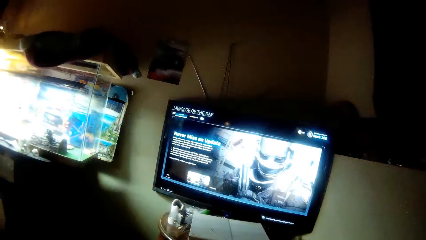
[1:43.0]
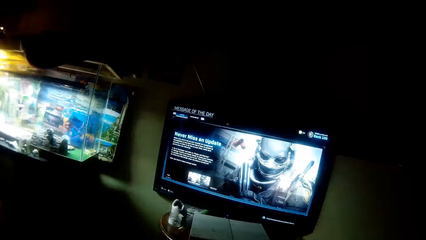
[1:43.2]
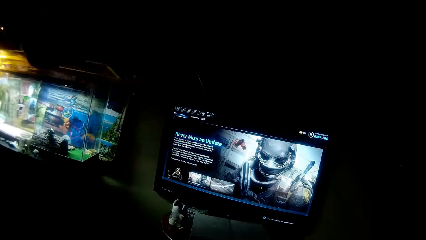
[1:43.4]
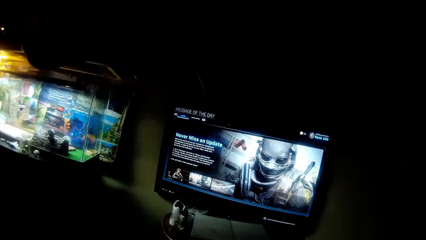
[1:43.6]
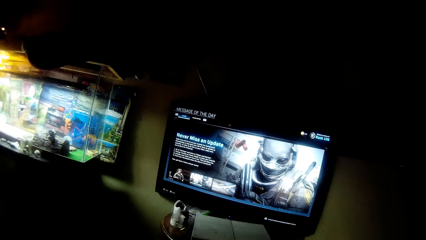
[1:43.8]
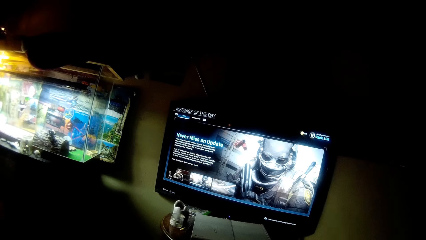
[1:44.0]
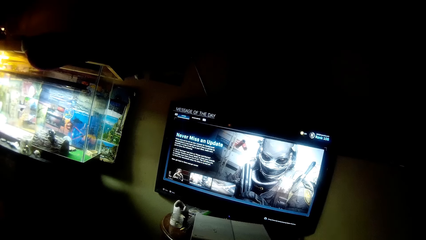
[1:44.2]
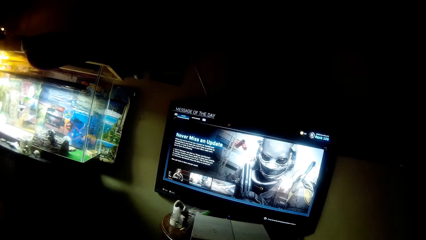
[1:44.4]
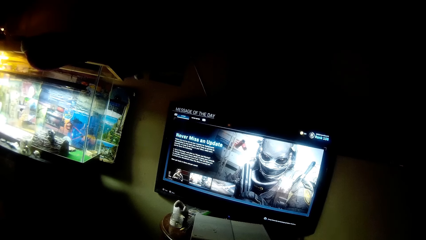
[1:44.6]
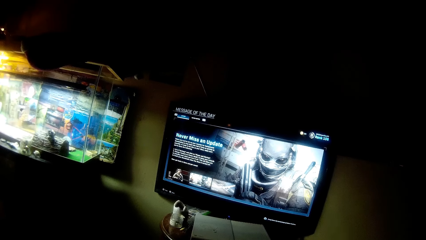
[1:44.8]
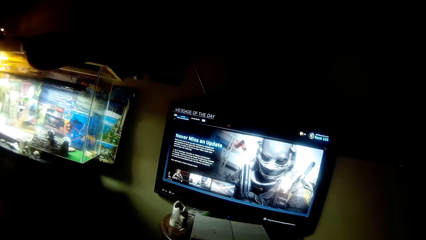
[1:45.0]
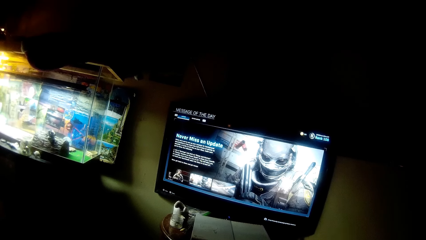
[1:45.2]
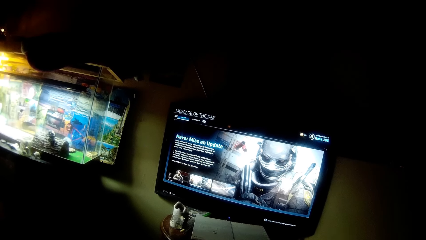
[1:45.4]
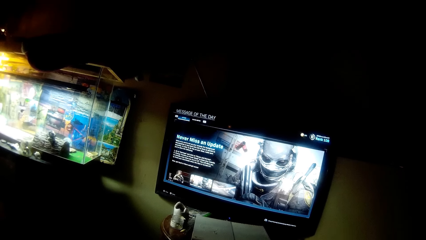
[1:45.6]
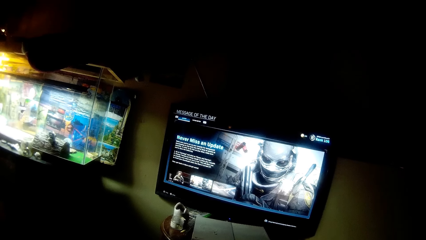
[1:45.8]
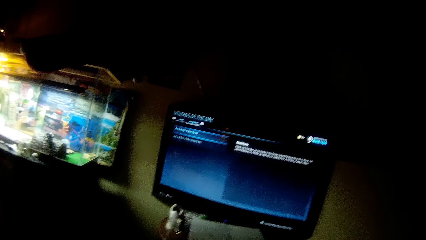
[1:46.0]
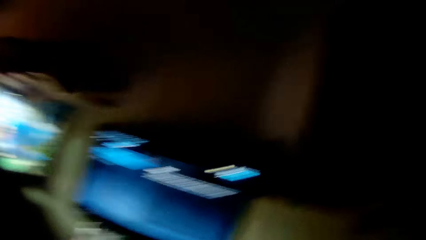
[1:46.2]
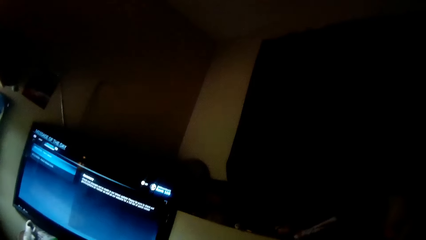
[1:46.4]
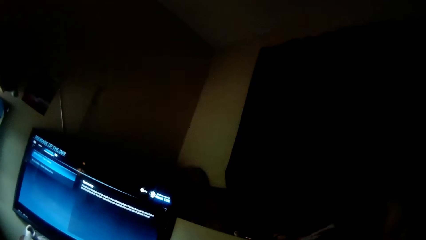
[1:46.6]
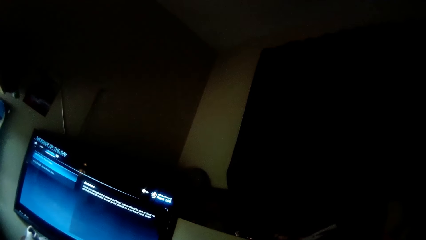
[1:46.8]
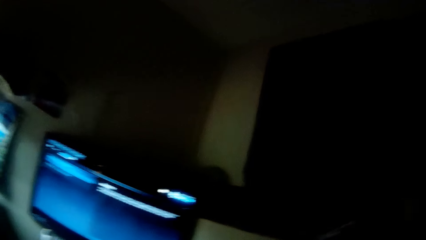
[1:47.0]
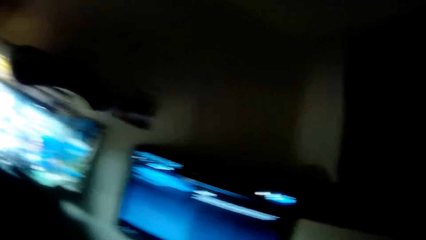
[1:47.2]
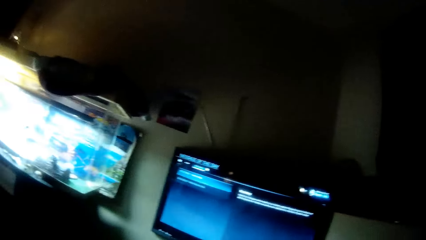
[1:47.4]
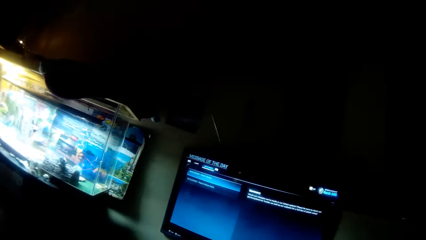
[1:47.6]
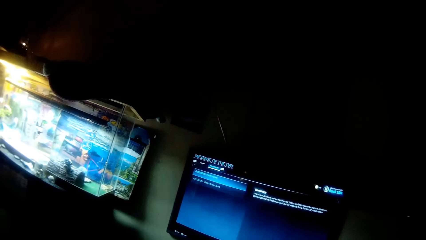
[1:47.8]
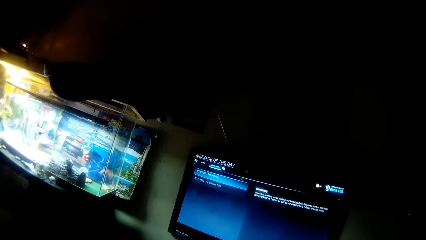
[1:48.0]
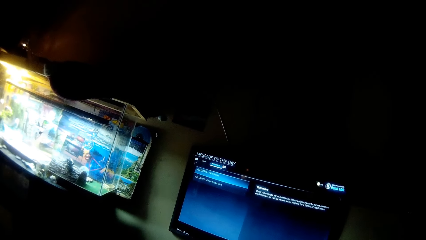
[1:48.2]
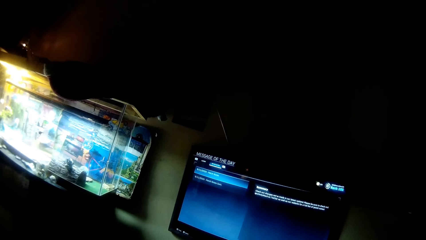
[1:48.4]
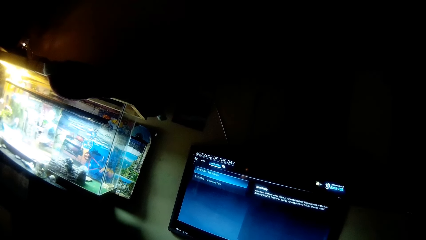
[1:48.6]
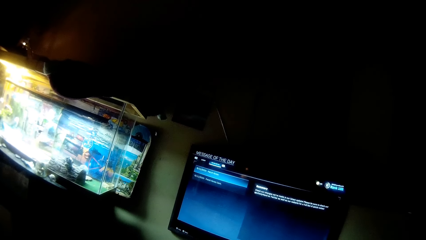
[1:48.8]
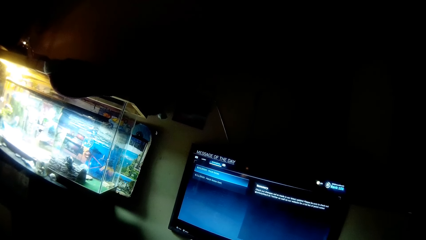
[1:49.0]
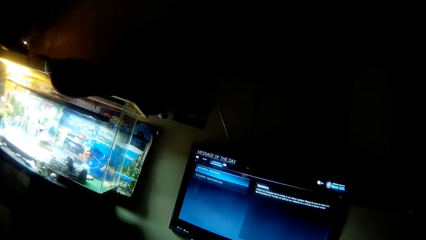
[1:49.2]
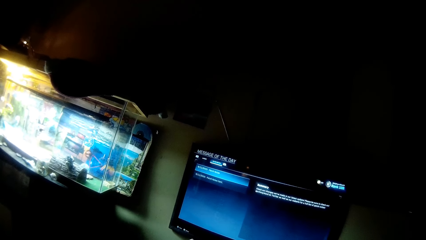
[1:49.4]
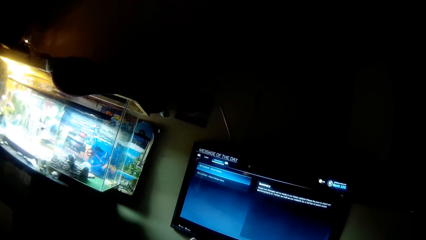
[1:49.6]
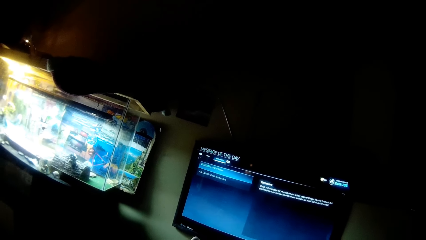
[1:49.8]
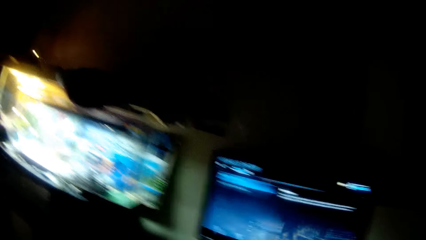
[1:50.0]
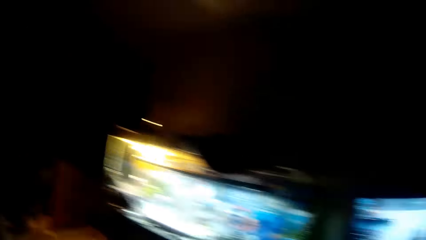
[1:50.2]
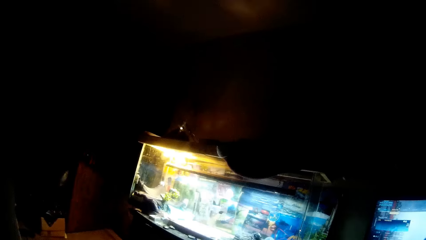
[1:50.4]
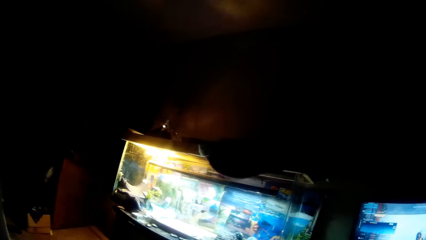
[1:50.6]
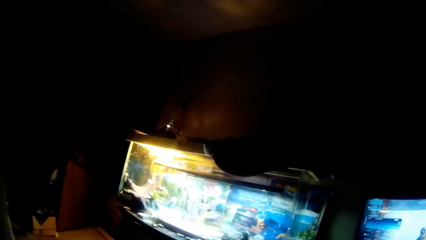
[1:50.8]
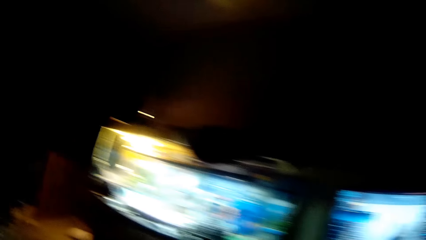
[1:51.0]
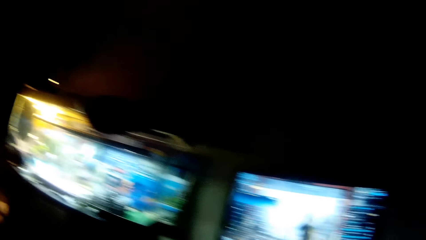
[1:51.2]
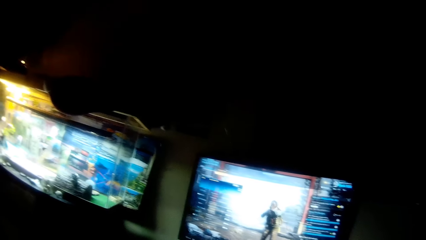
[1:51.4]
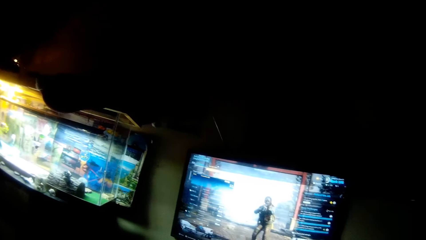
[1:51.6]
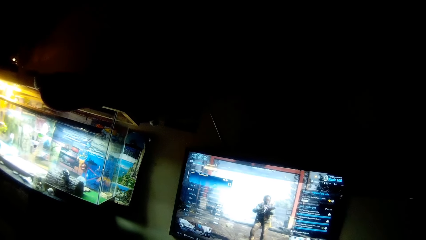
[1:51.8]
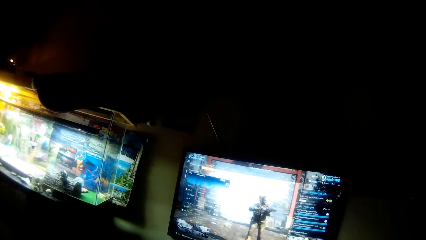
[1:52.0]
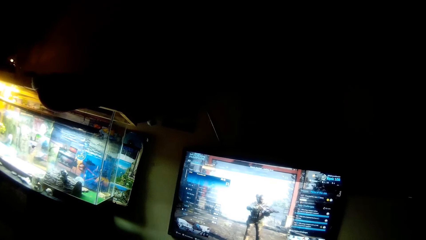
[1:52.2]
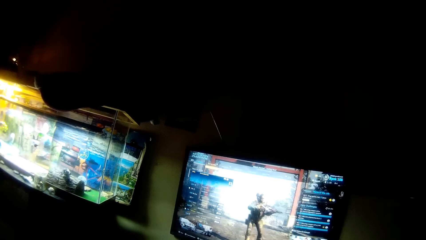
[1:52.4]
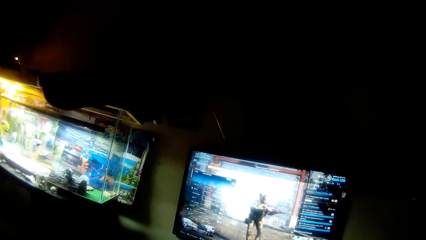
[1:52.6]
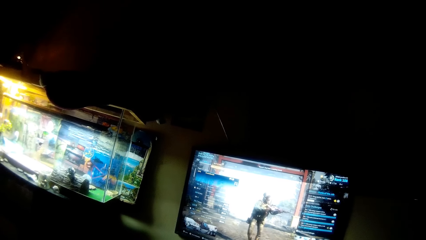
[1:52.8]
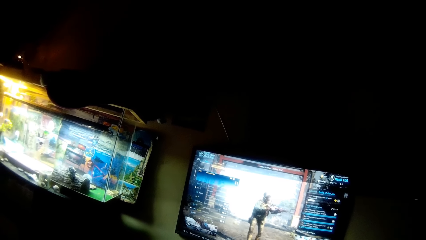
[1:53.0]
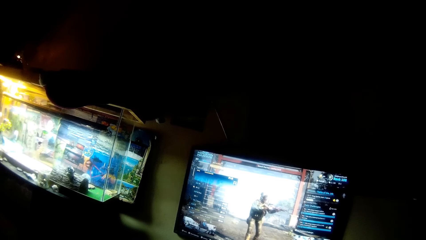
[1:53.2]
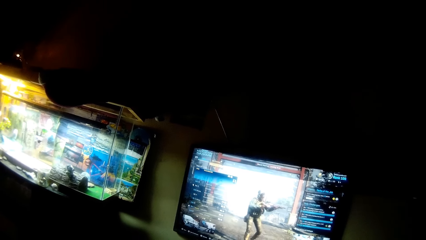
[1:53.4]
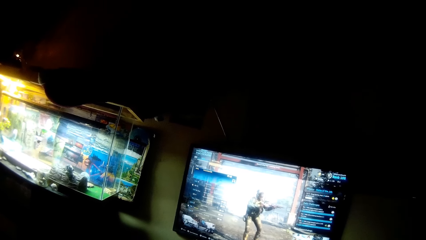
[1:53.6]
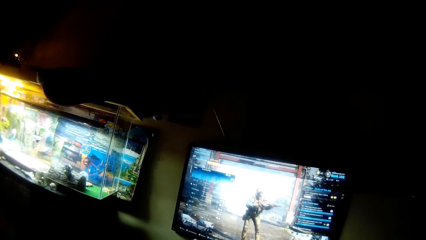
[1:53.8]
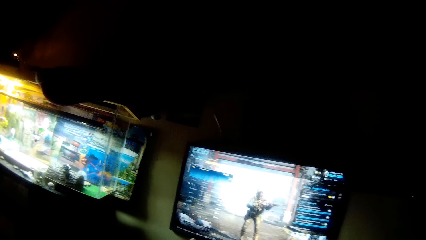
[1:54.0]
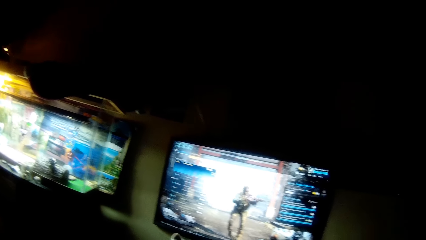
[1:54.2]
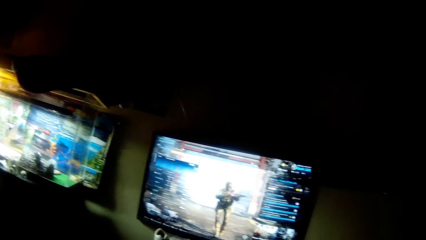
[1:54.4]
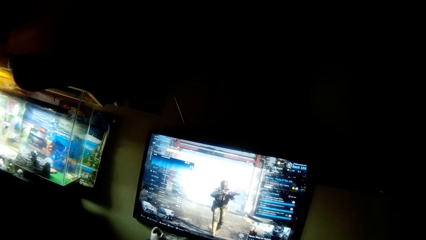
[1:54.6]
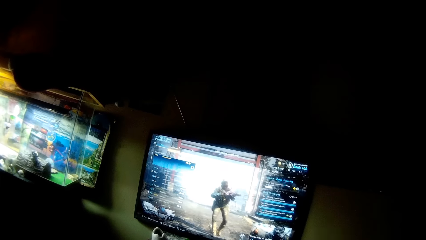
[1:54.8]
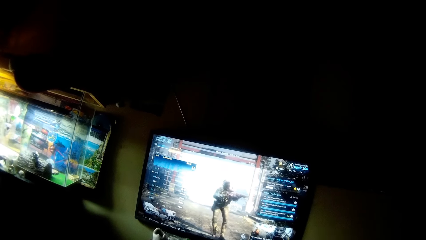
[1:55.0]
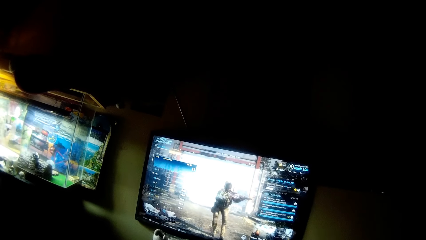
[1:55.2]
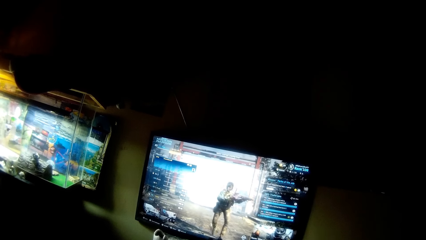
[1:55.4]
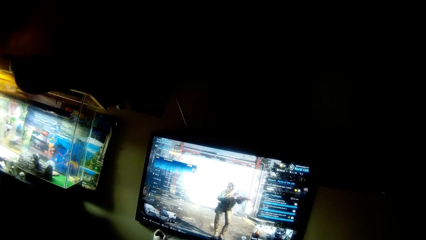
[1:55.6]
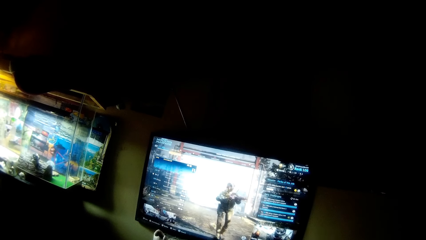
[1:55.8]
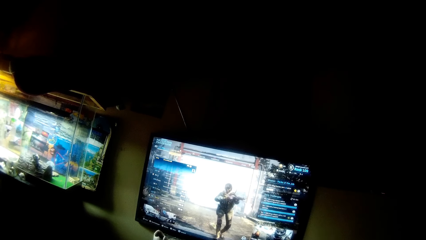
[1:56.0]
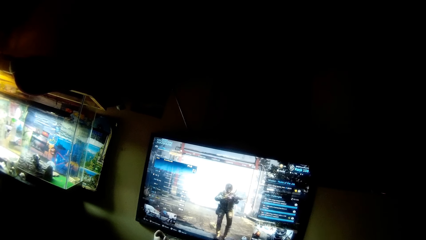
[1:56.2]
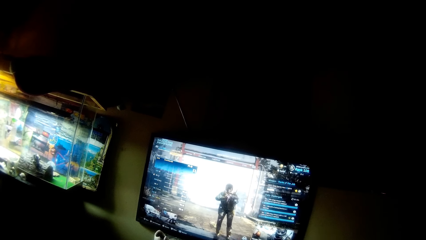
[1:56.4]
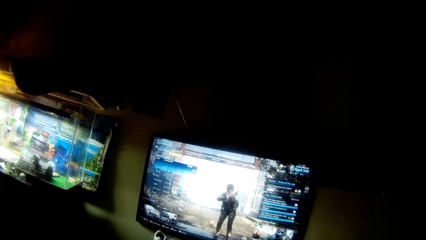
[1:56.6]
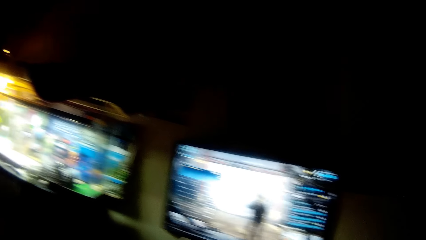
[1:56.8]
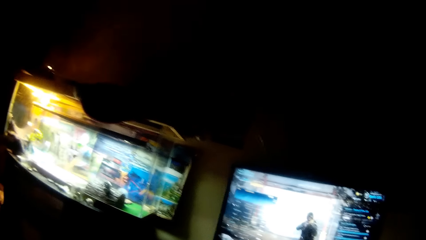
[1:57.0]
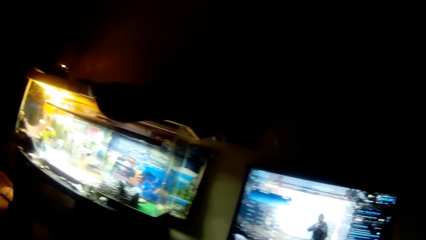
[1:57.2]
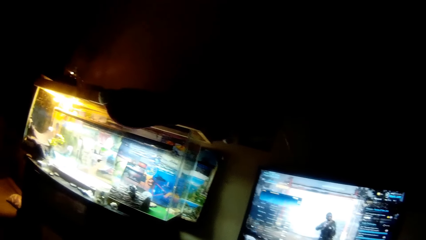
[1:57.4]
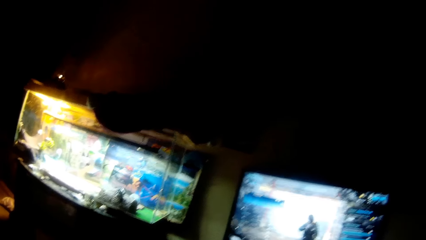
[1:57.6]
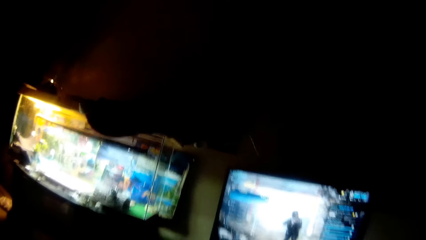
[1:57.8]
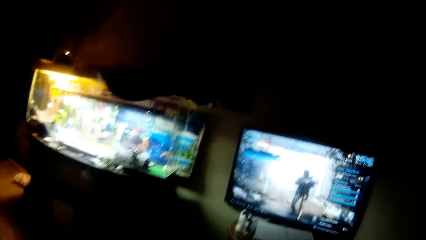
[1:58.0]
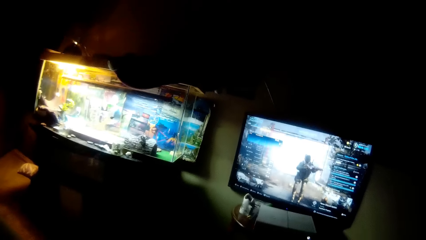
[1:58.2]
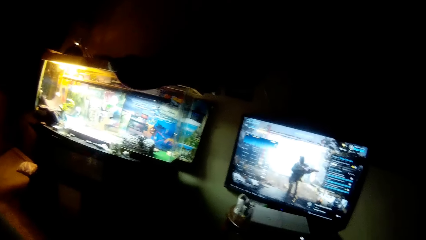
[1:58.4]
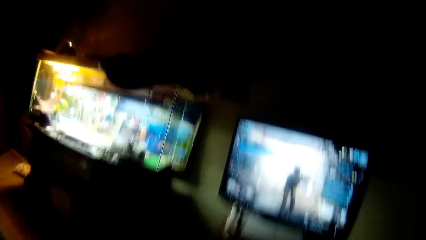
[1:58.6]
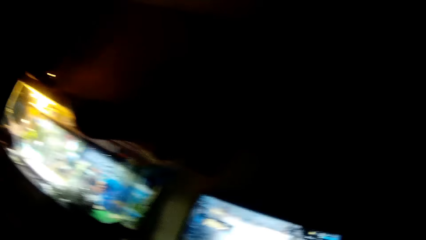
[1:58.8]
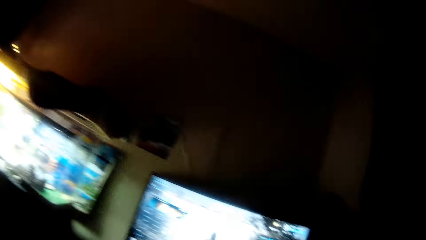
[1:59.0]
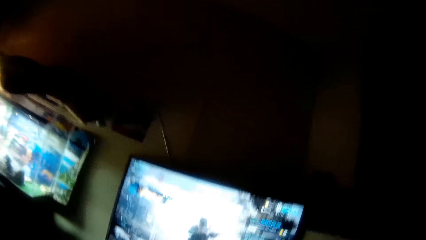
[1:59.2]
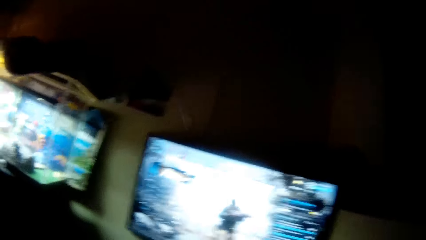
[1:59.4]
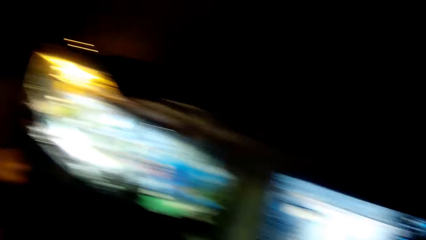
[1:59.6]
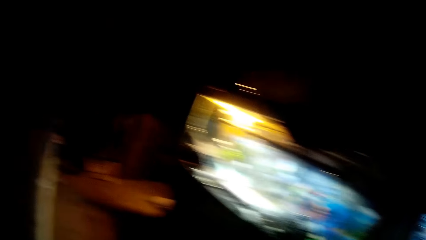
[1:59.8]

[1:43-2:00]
The camera wearer operates the video game with the console in his hand.
